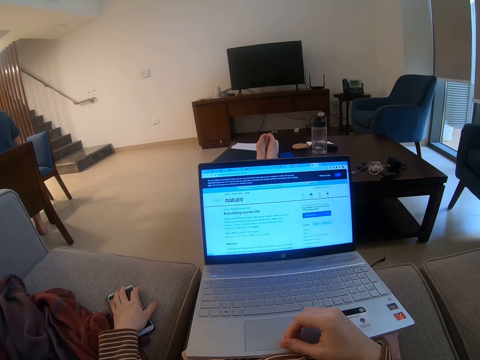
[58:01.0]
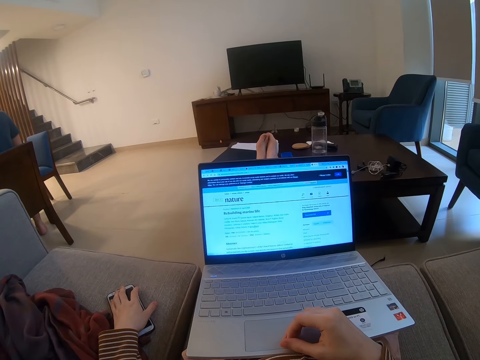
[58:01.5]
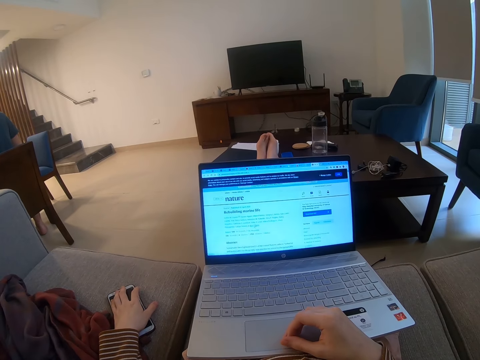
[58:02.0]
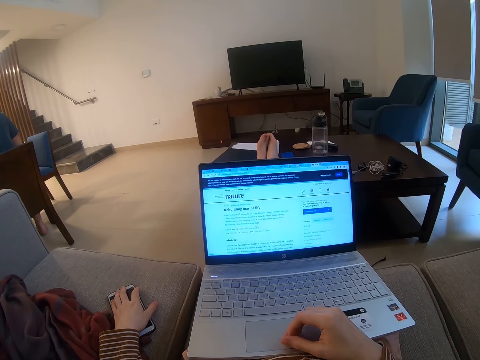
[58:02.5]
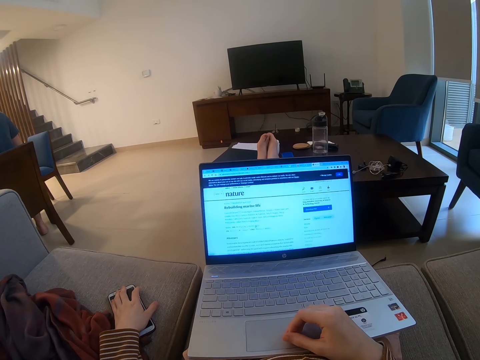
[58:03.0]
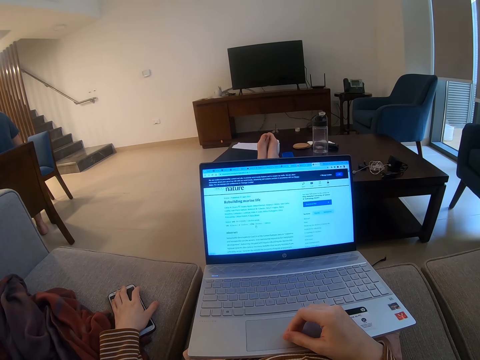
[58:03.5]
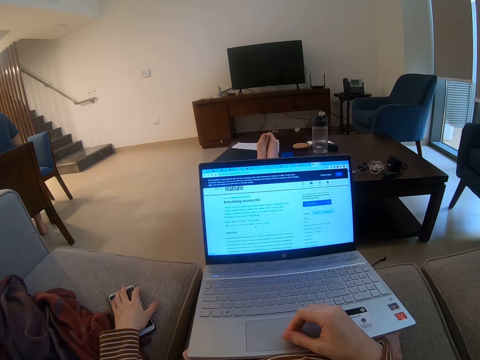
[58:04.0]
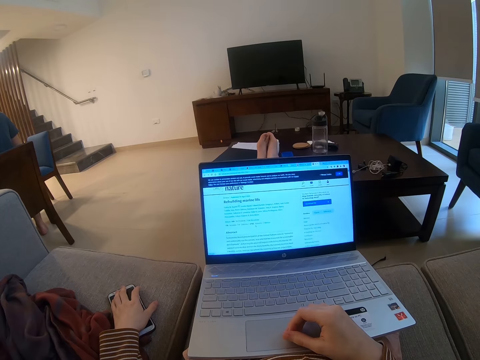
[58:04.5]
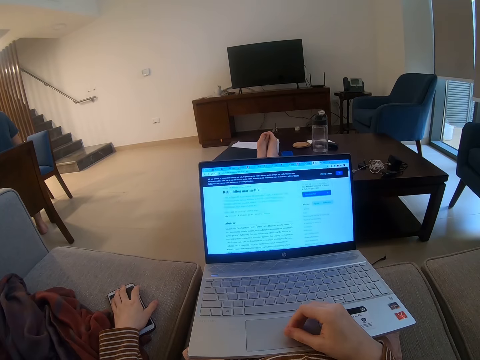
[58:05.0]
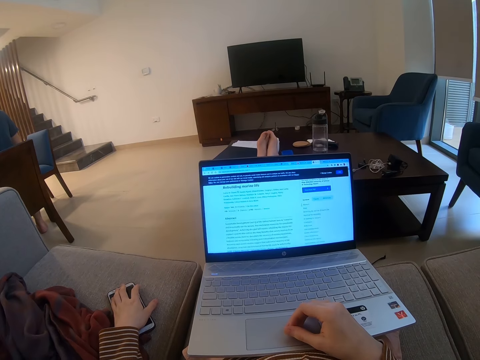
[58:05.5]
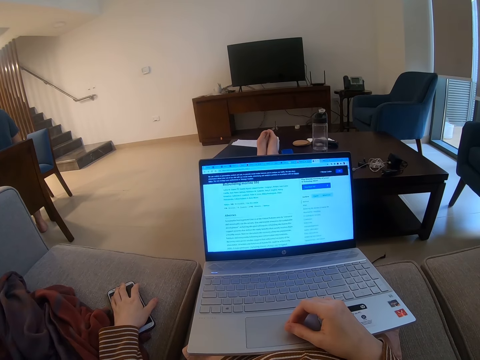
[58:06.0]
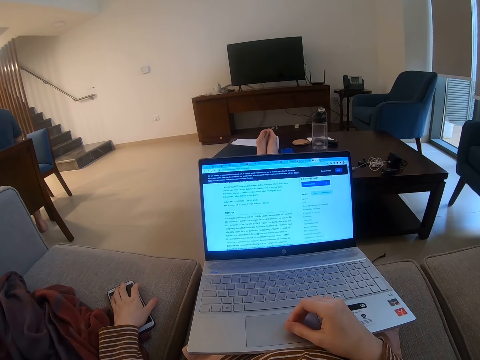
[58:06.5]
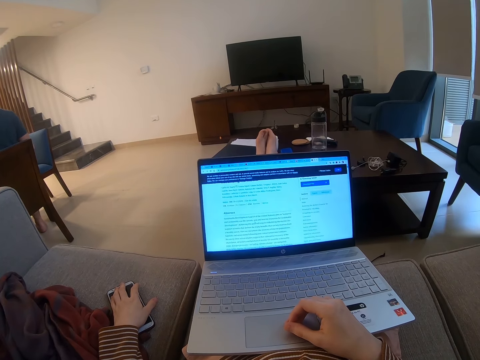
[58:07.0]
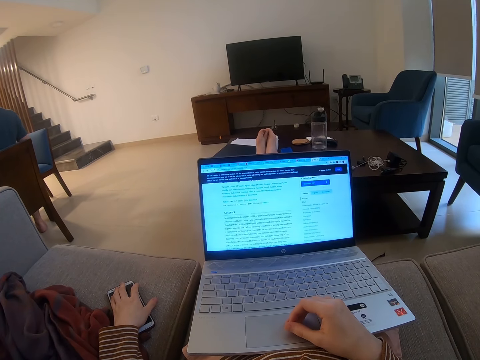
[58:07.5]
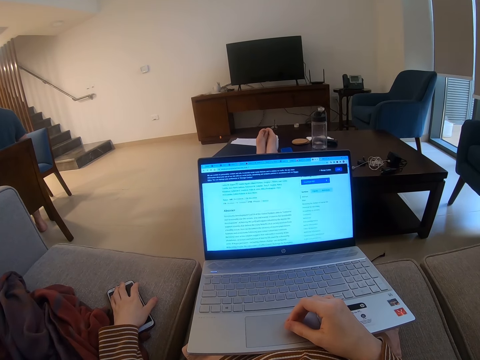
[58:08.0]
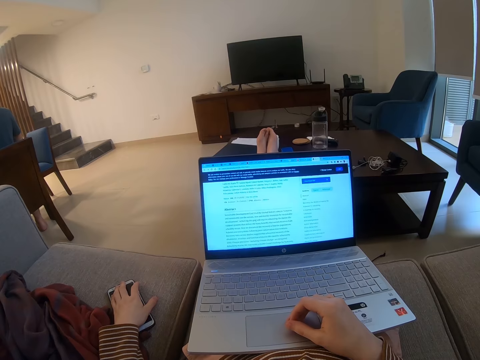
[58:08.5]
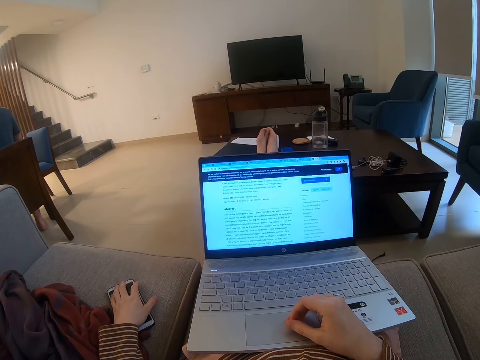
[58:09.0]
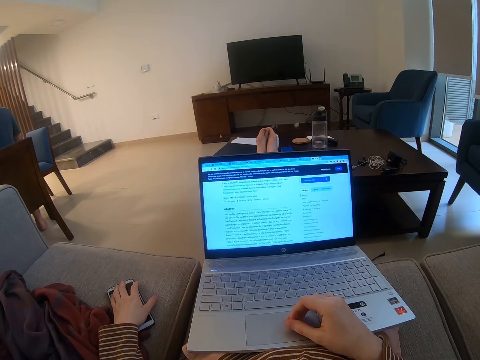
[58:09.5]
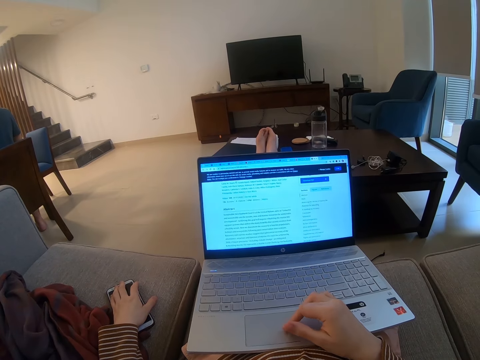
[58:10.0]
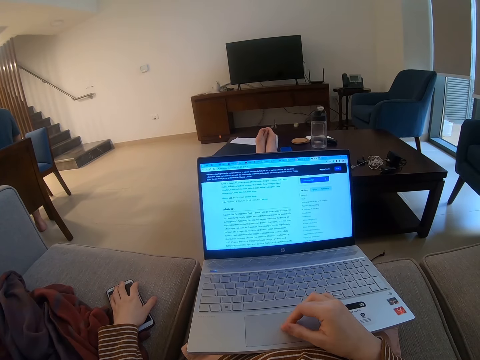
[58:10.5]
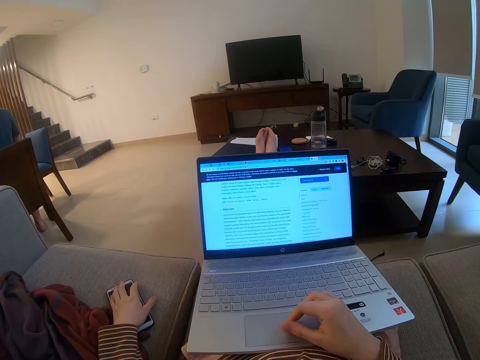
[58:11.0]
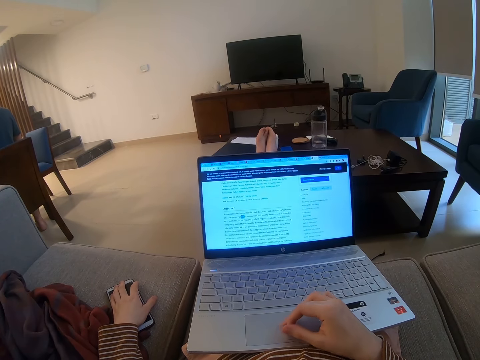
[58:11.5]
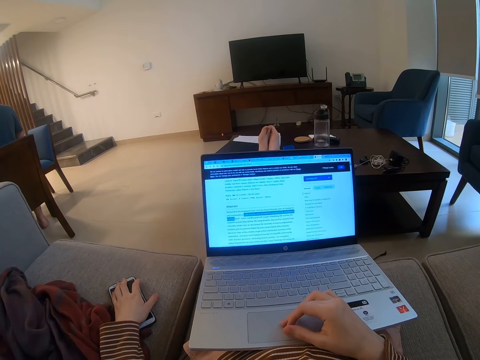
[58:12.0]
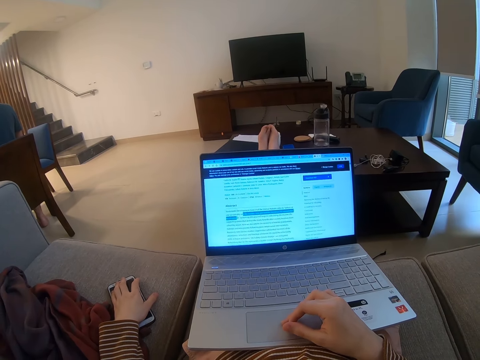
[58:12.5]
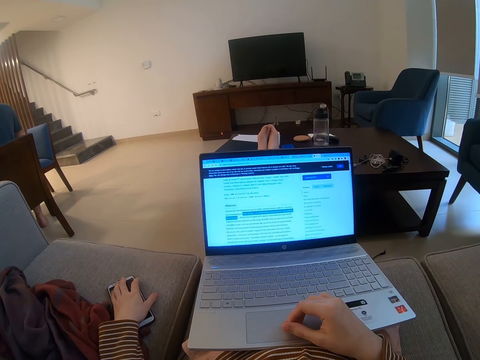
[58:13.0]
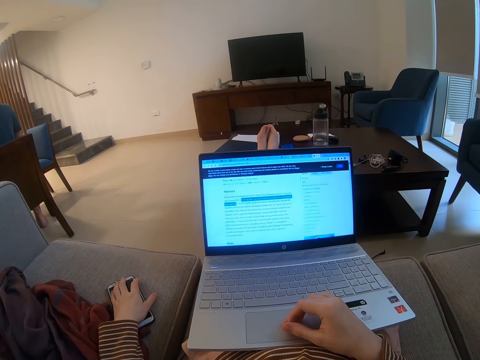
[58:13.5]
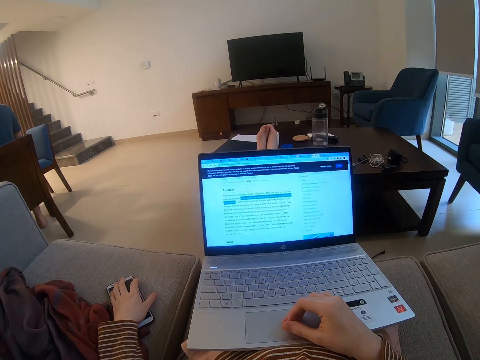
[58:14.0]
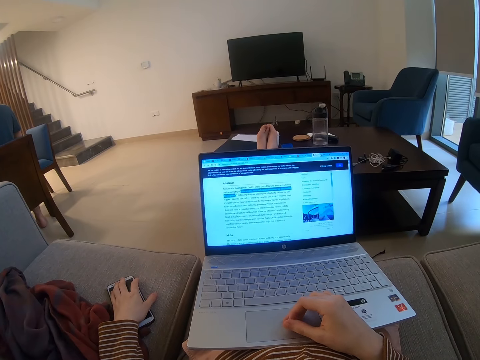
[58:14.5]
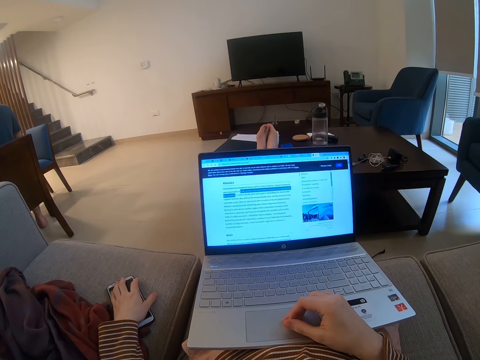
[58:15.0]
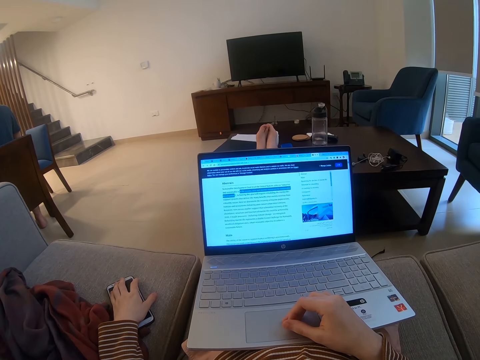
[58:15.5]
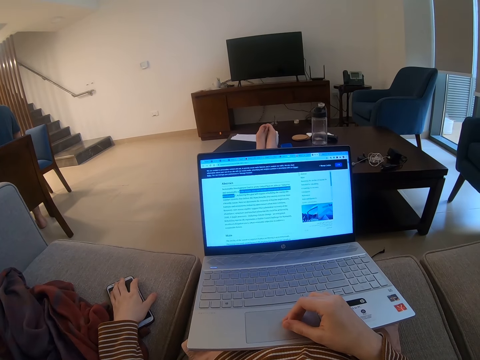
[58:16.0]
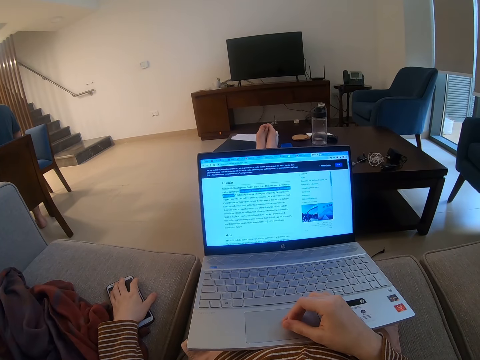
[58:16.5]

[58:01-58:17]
The camera wearer stares at the laptop. They operate the laptop.

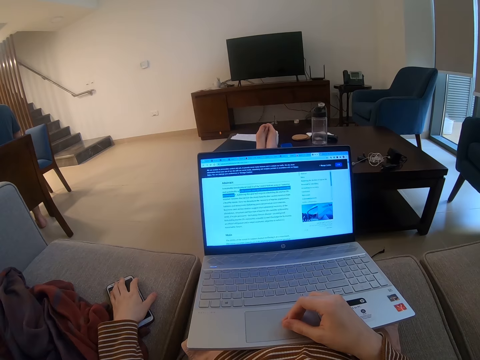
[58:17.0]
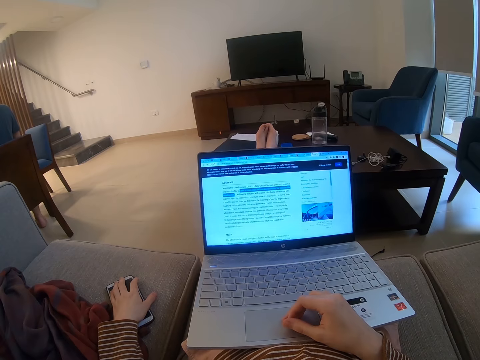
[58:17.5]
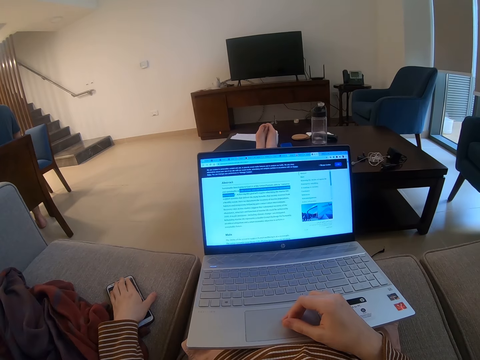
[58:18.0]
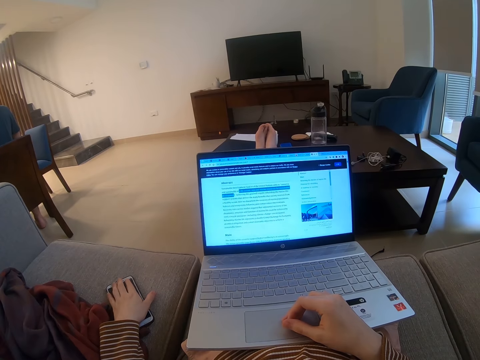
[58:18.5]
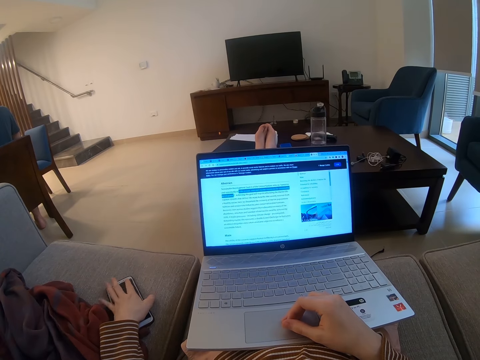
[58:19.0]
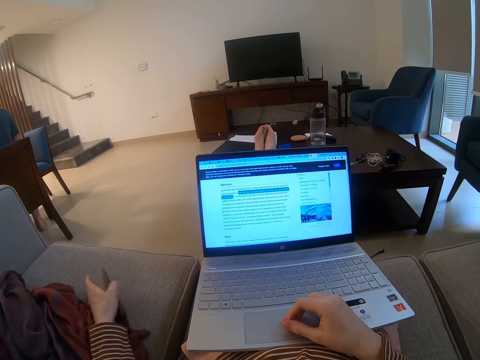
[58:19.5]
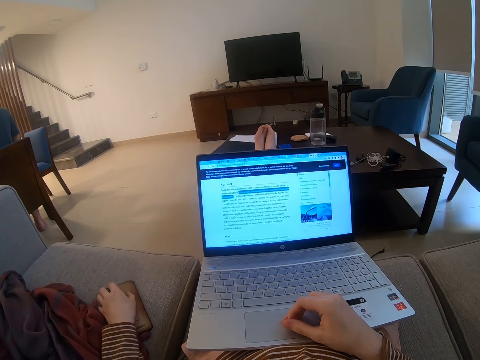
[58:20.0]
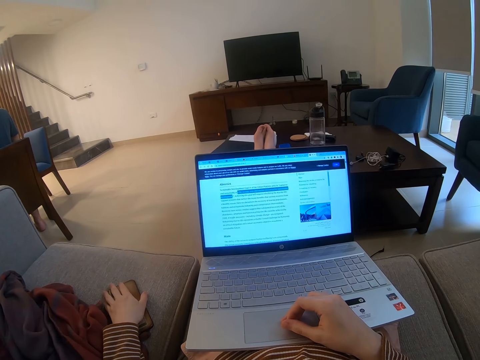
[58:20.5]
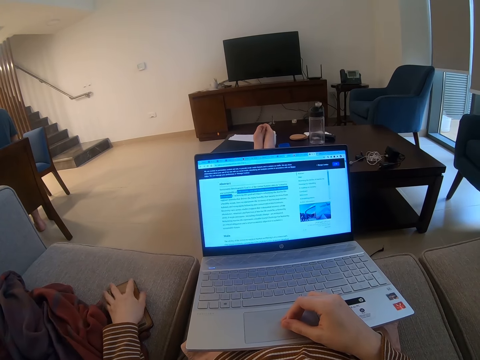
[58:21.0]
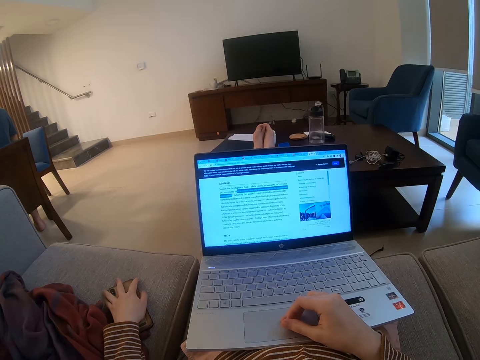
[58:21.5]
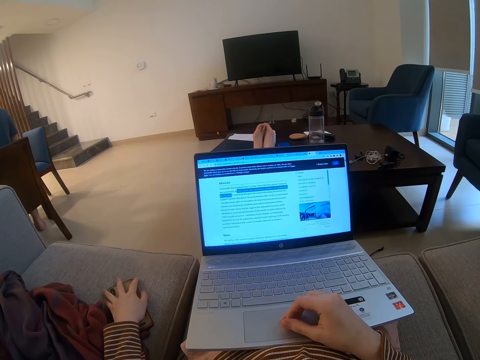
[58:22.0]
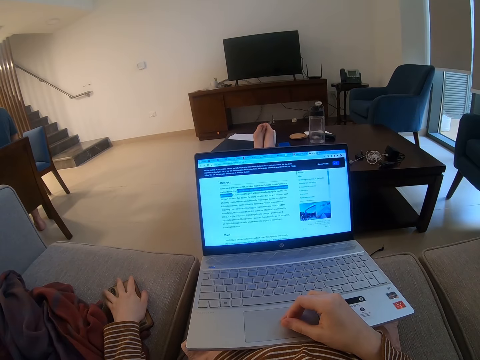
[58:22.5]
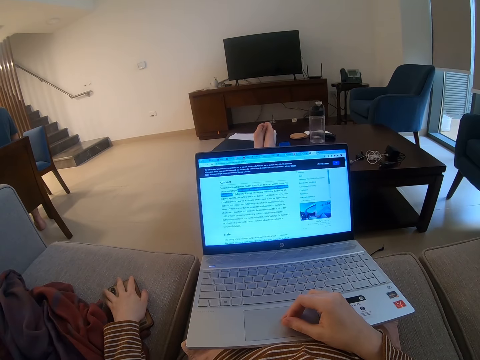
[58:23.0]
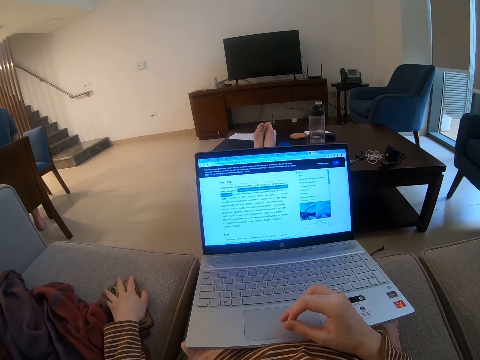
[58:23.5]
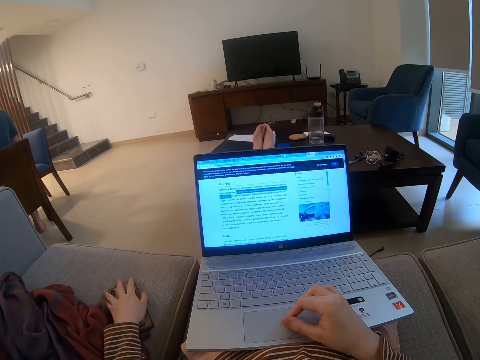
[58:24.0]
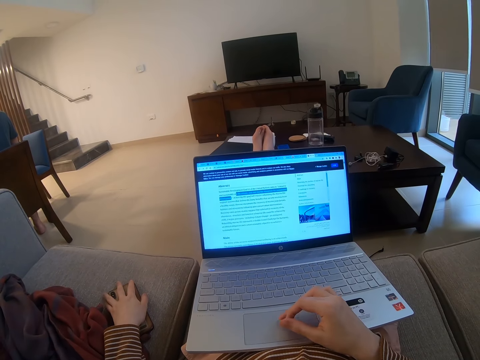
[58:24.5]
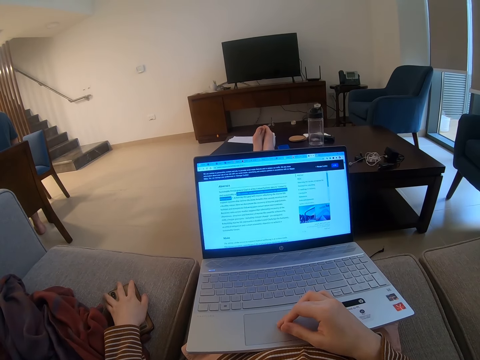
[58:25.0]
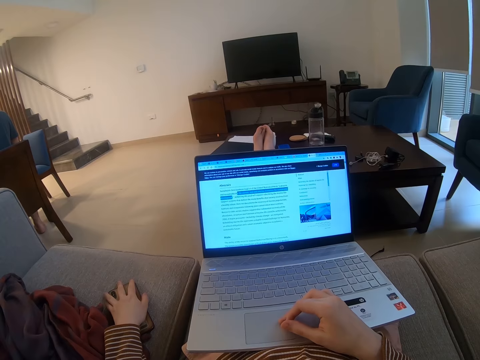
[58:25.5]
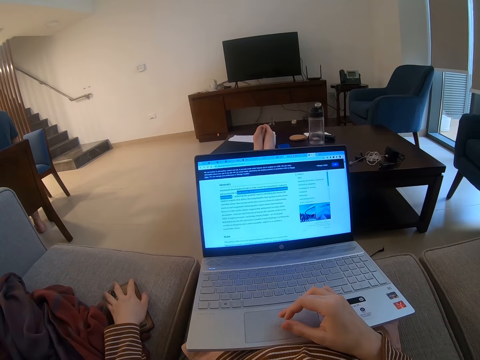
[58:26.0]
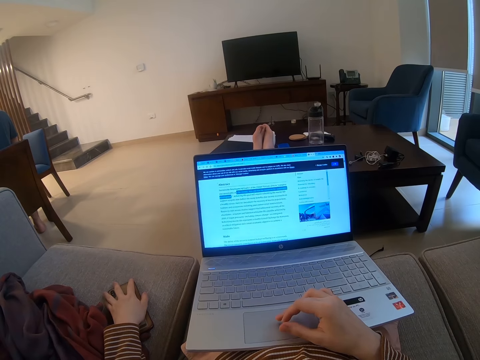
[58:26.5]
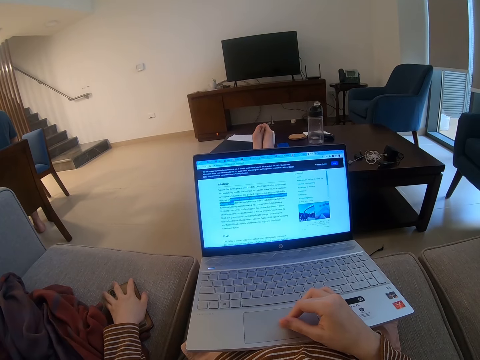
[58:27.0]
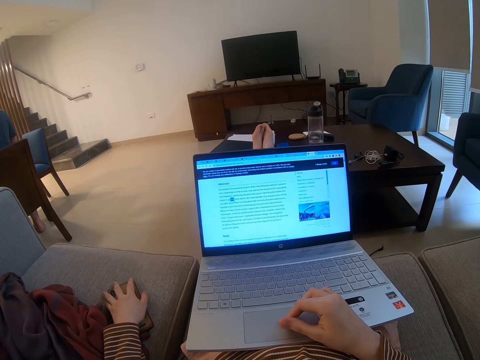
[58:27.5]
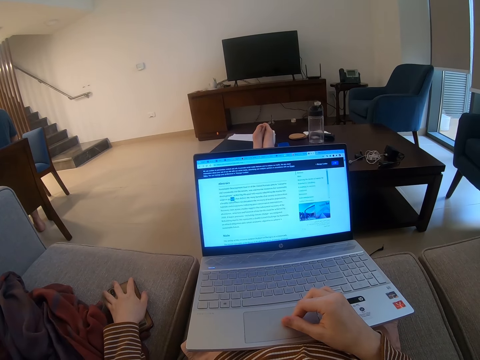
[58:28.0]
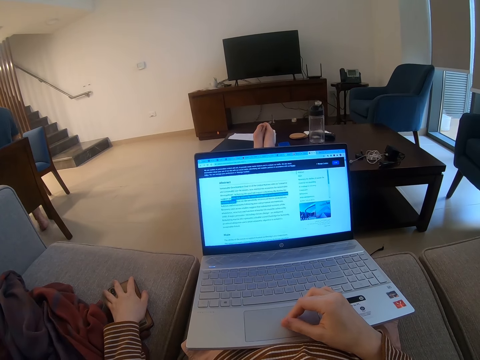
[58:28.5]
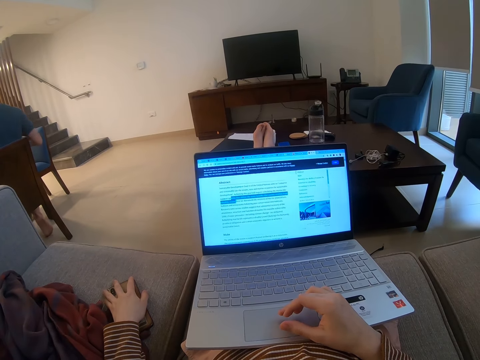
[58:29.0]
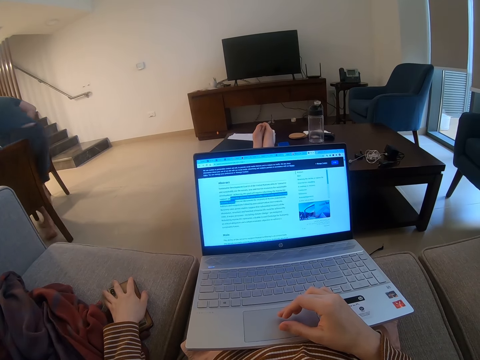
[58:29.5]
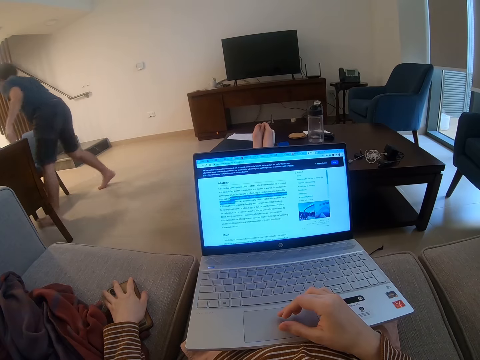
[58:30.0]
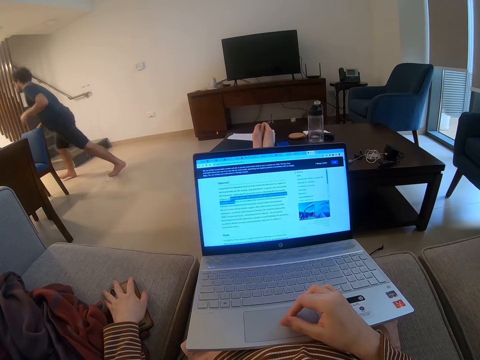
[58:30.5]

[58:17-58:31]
The camera wearer overturns the phone upside down. They work on the laptop while the other hand is on the phone.
